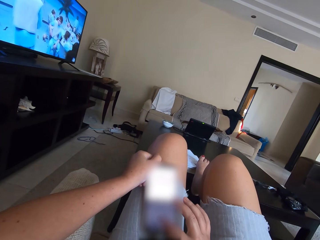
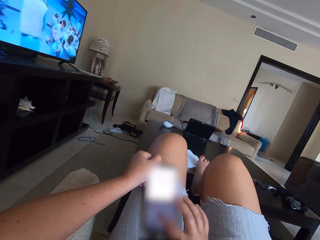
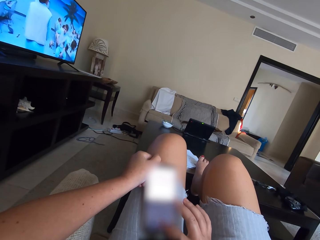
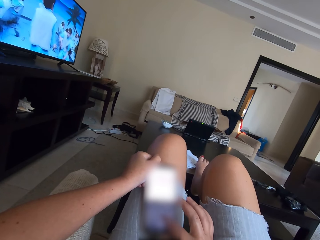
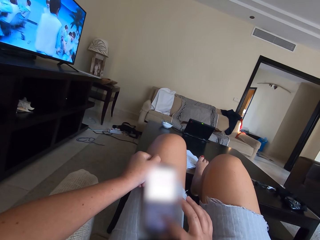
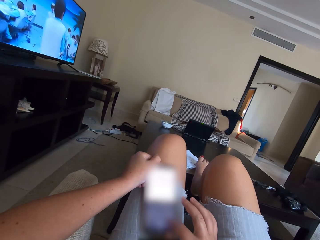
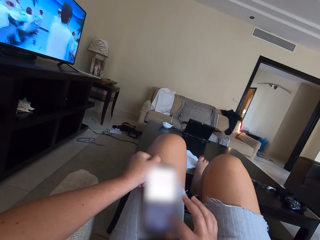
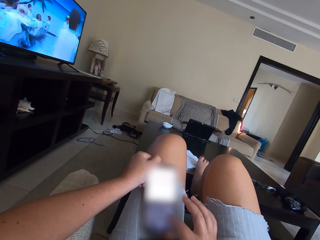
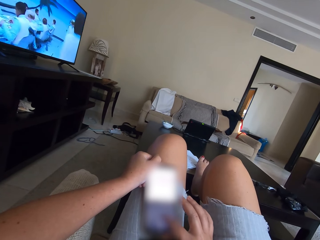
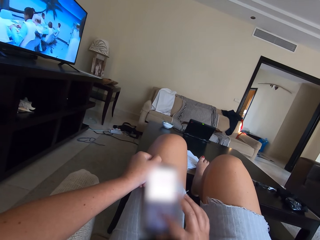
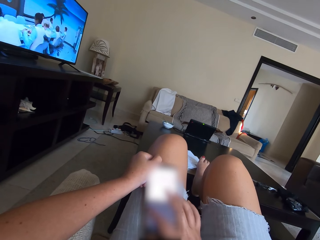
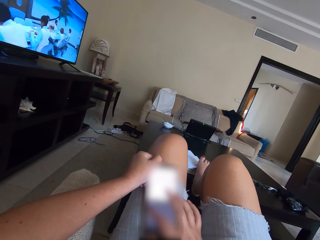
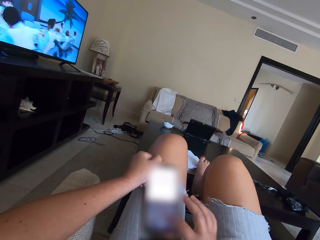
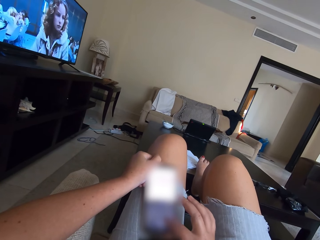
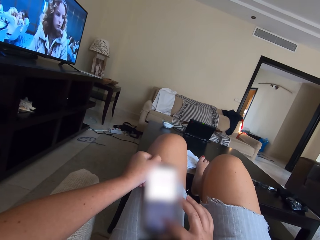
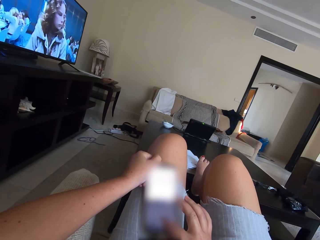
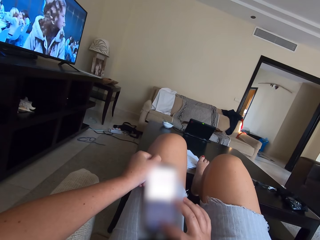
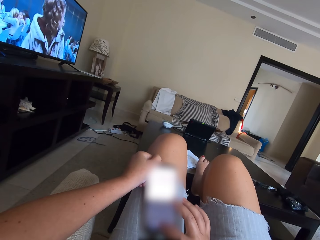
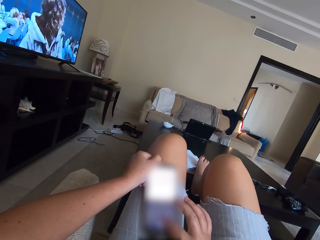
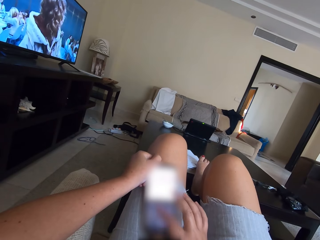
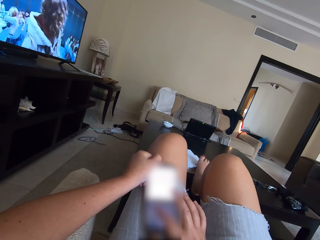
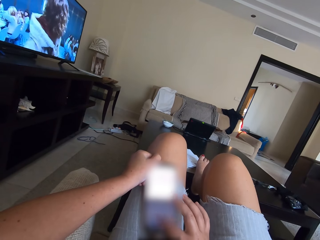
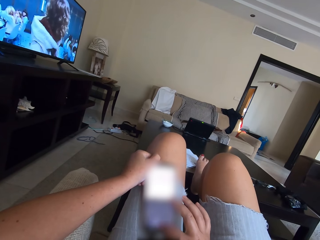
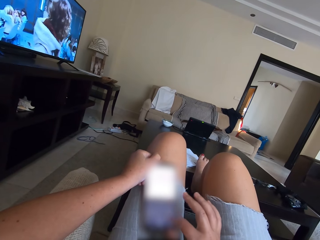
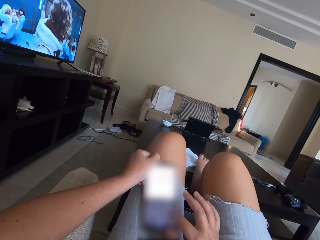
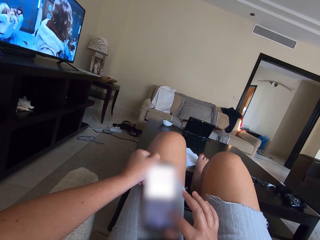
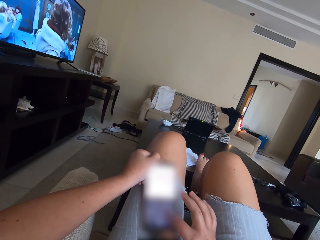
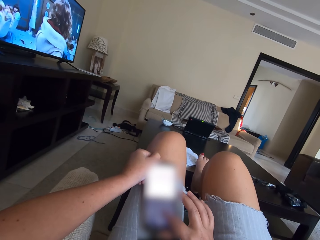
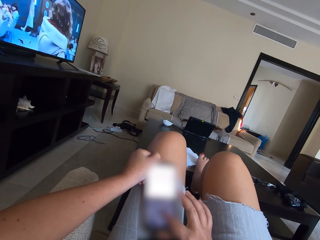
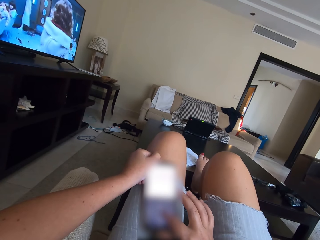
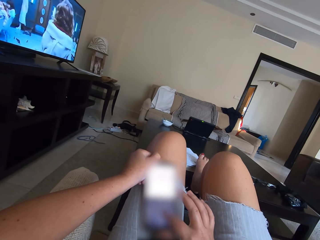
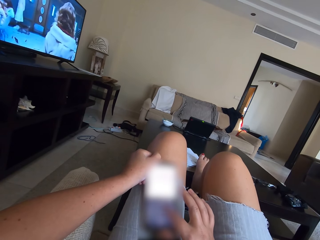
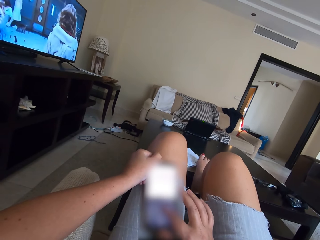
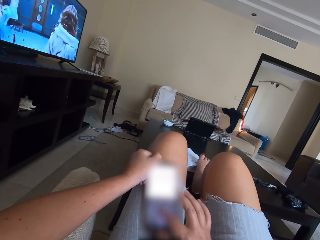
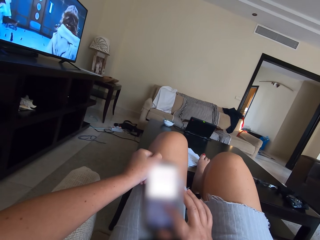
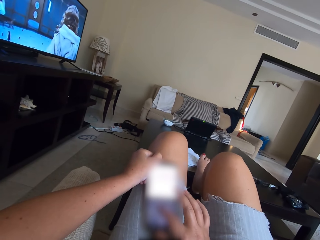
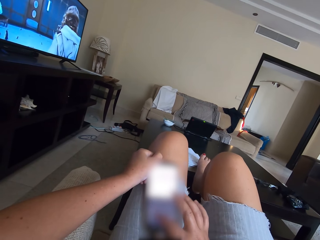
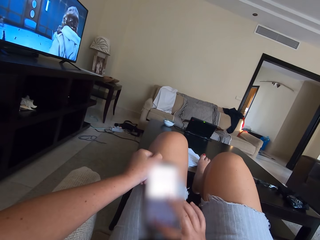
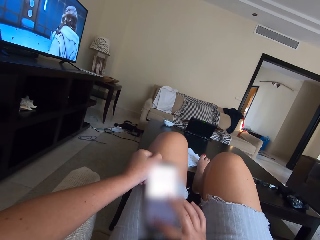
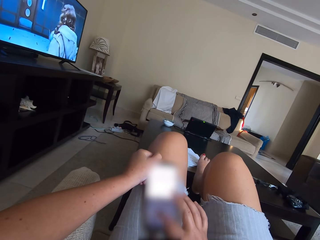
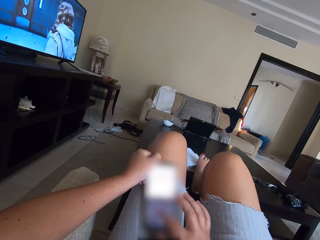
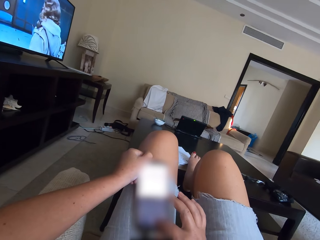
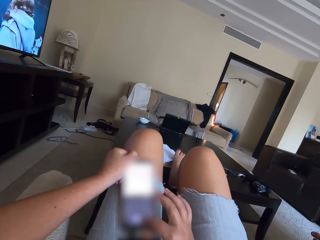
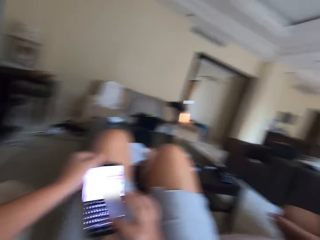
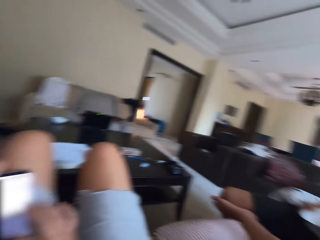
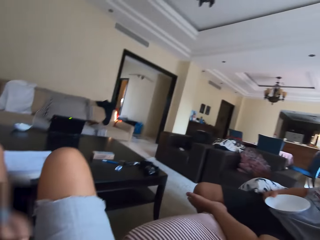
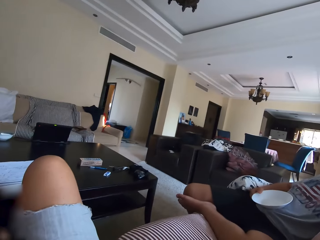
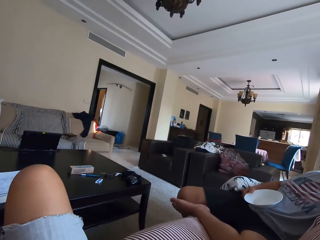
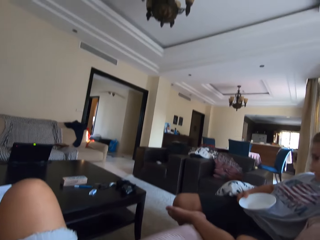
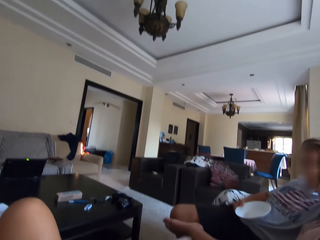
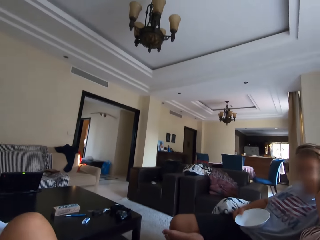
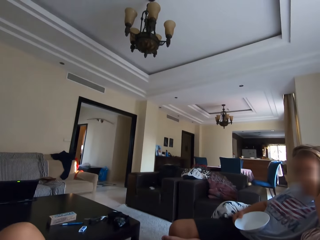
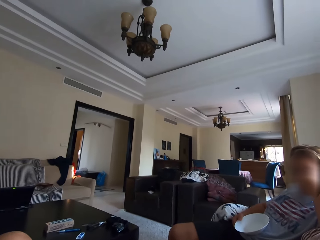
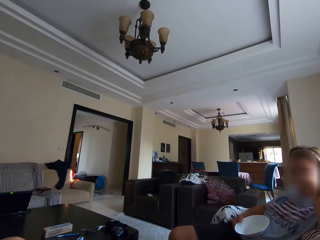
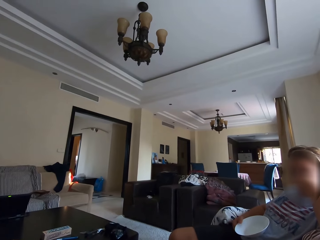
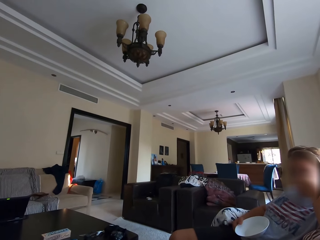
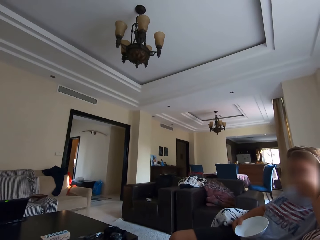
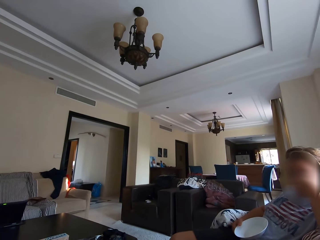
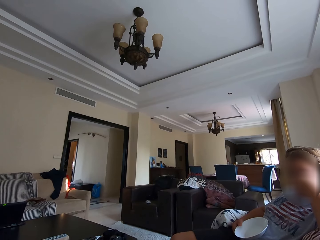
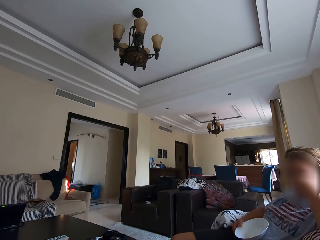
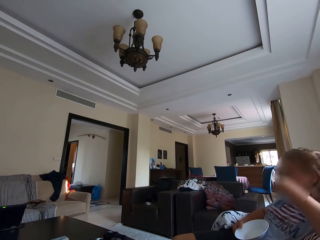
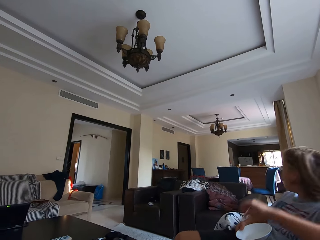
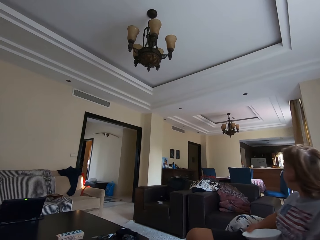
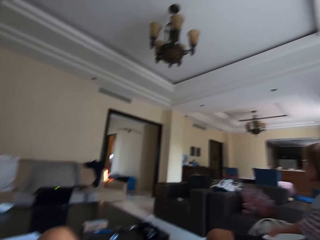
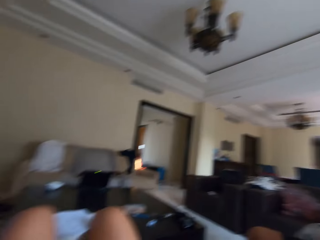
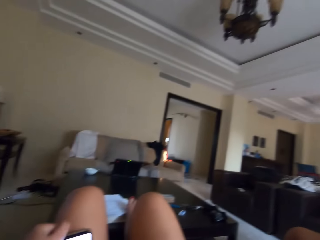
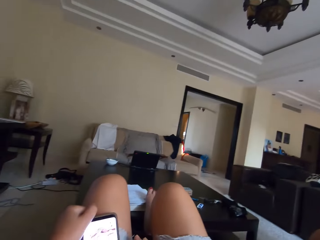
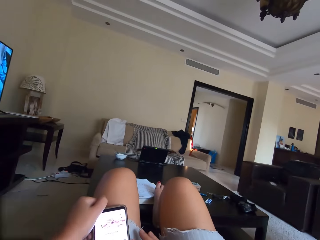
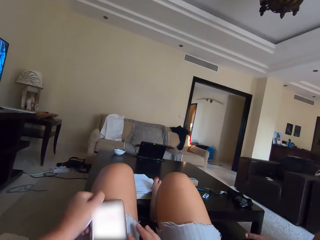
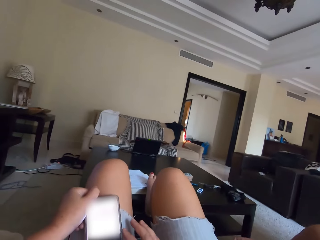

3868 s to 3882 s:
The camera wearer turns around the room. They talk to a woman.

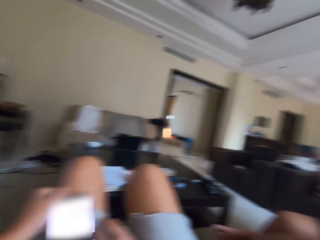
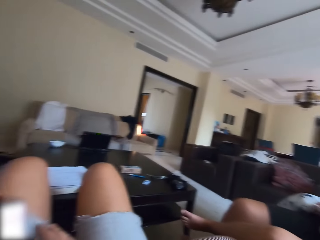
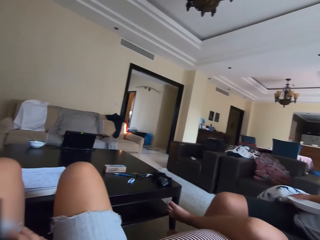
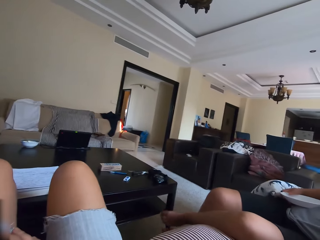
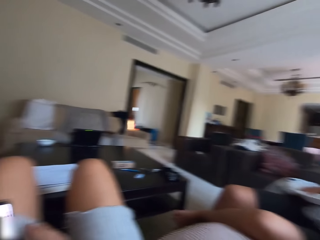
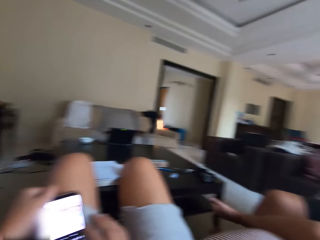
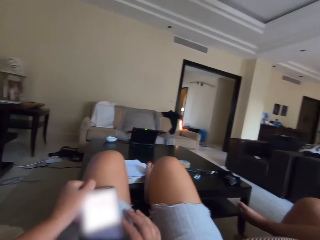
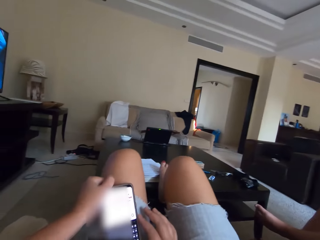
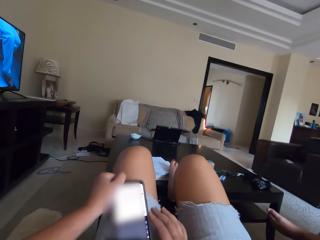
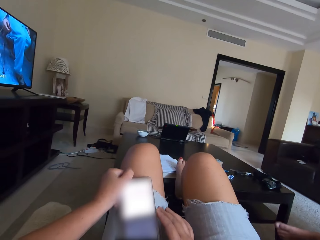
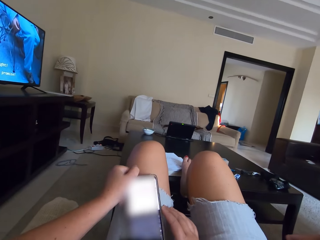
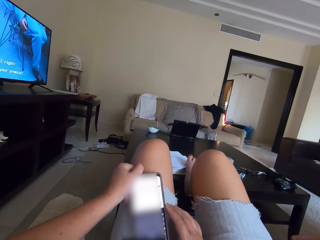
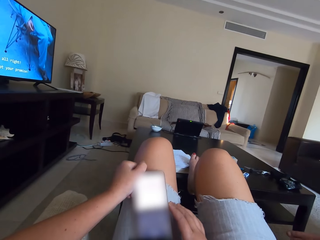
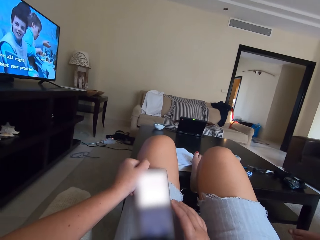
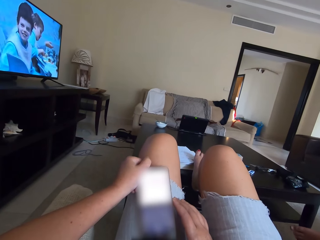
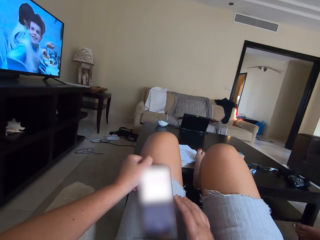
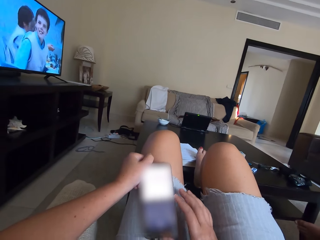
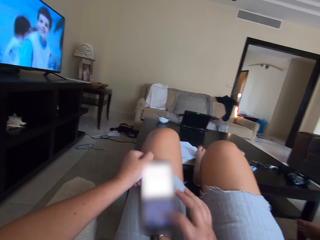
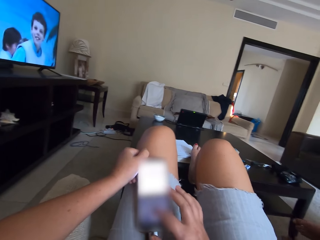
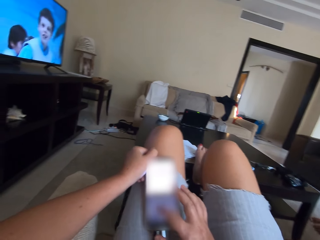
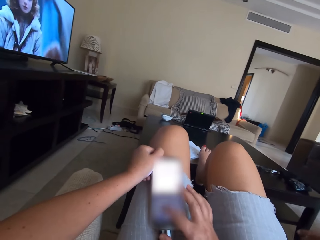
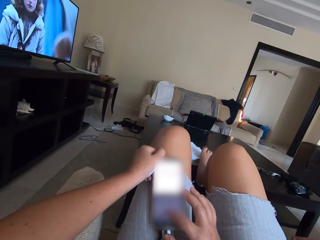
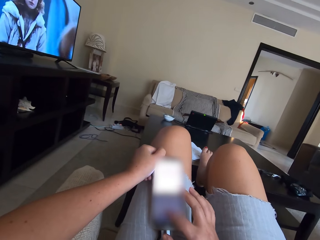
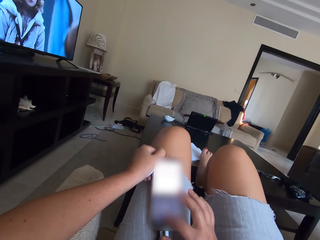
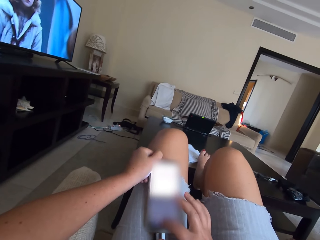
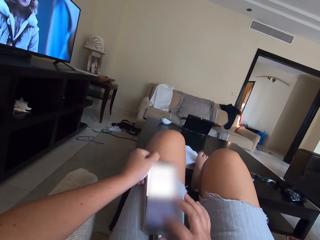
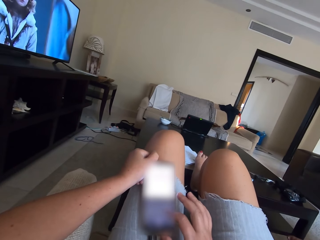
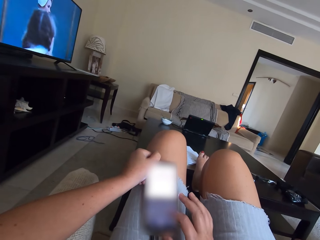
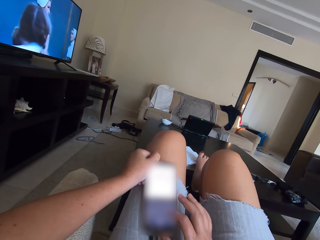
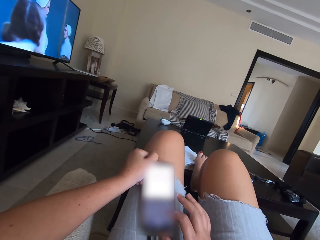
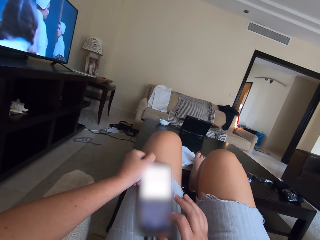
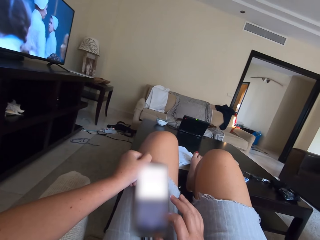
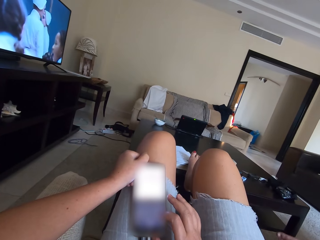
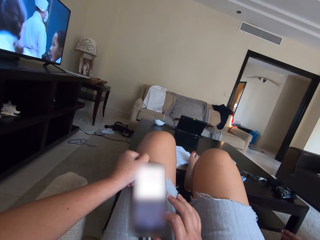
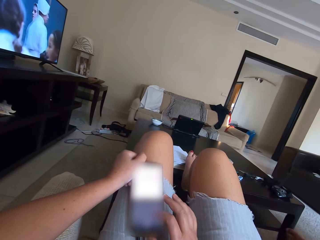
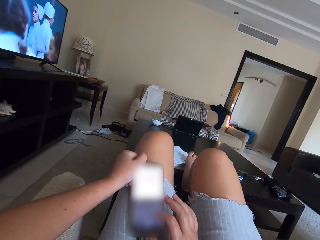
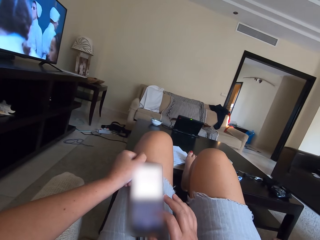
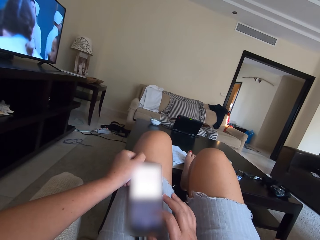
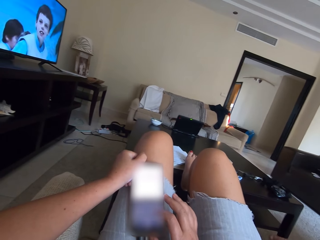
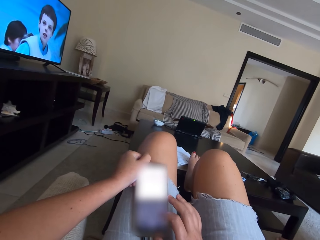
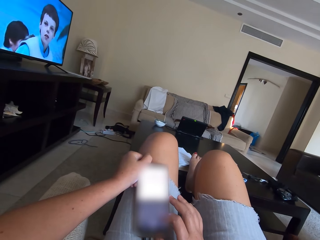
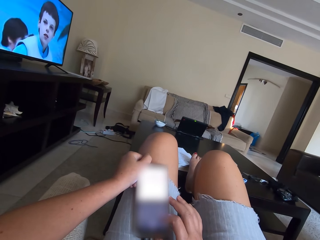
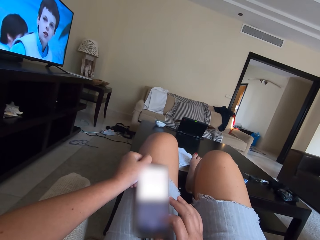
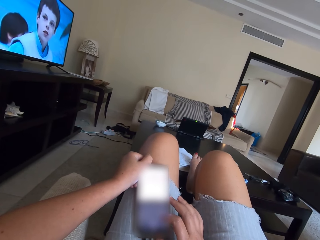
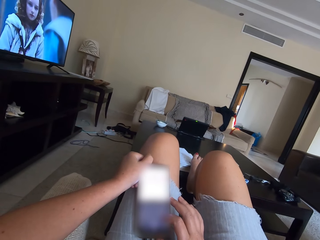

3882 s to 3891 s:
A woman moves the leg. The camera wearer operates the phone. They scroll the phone.
